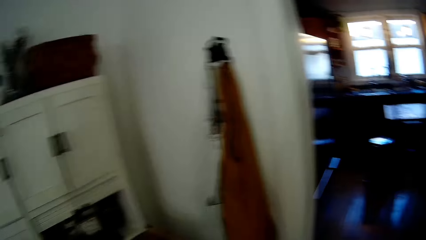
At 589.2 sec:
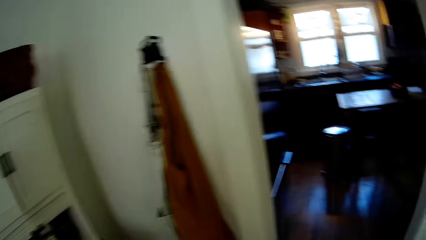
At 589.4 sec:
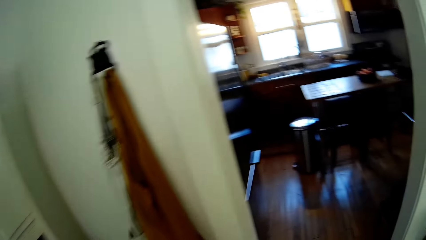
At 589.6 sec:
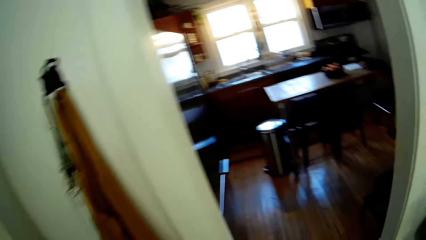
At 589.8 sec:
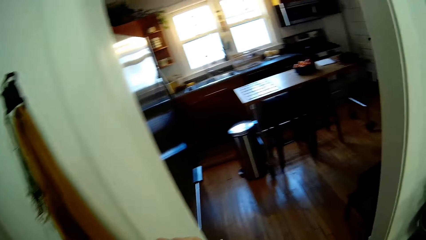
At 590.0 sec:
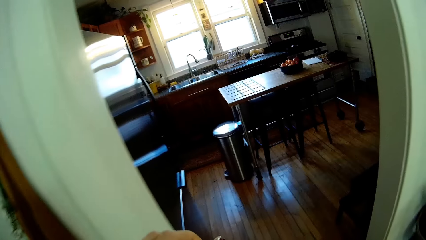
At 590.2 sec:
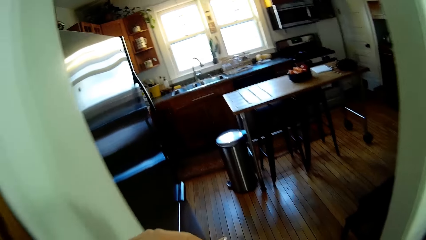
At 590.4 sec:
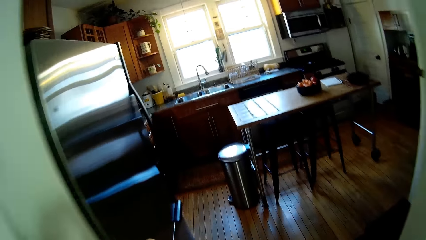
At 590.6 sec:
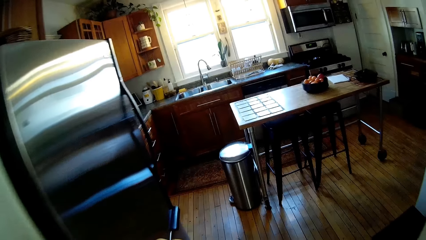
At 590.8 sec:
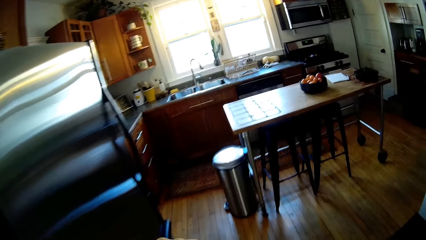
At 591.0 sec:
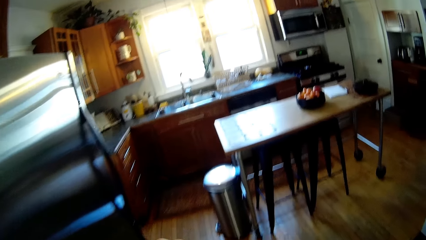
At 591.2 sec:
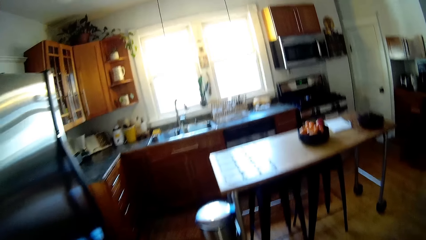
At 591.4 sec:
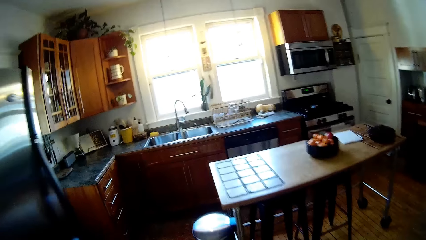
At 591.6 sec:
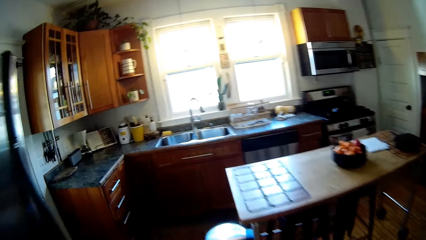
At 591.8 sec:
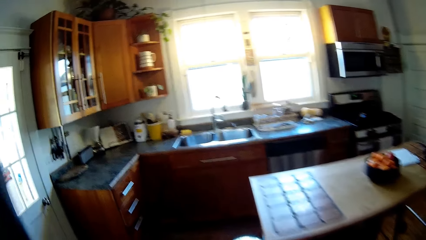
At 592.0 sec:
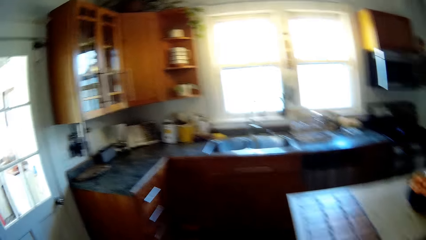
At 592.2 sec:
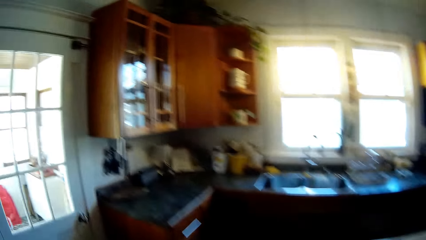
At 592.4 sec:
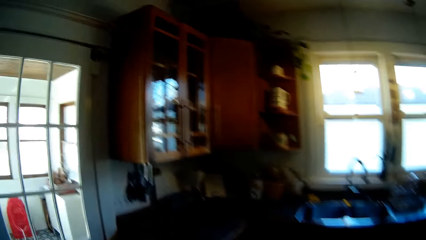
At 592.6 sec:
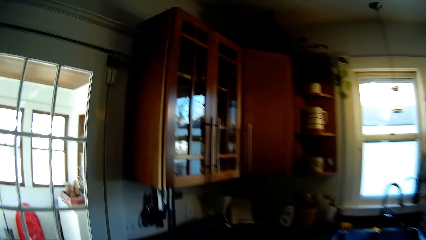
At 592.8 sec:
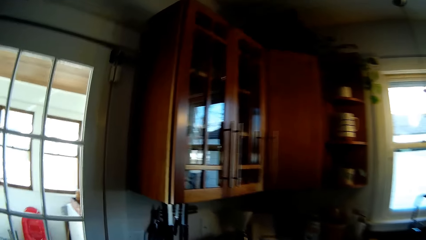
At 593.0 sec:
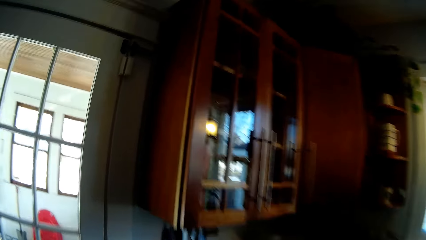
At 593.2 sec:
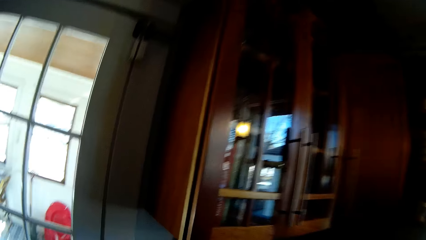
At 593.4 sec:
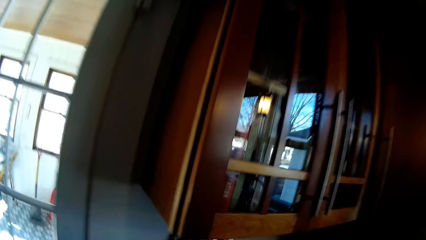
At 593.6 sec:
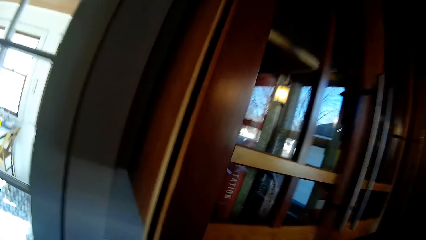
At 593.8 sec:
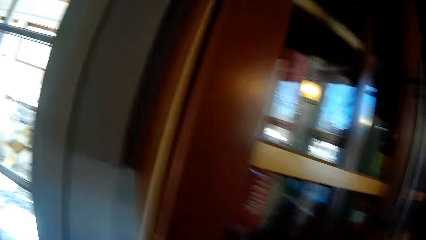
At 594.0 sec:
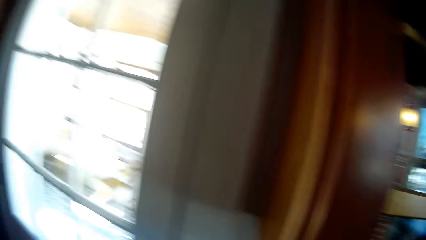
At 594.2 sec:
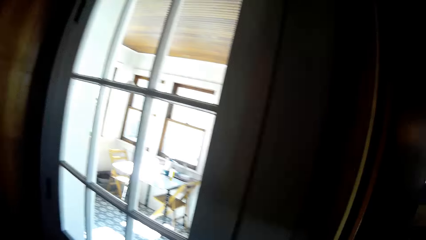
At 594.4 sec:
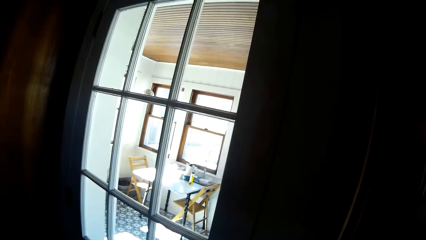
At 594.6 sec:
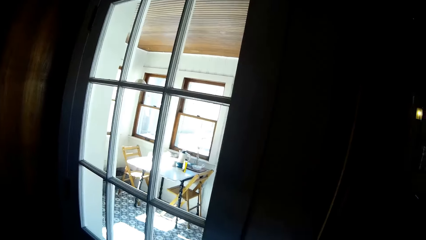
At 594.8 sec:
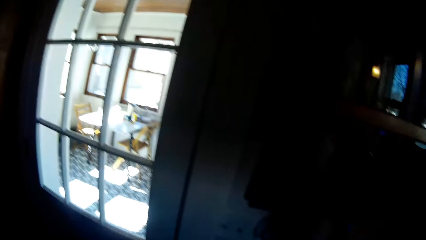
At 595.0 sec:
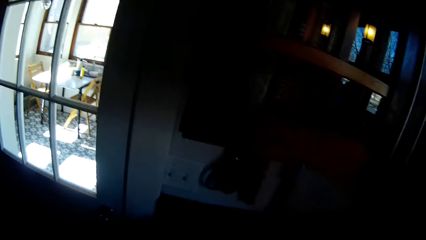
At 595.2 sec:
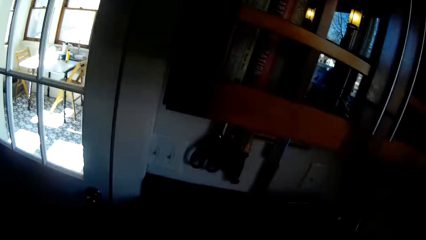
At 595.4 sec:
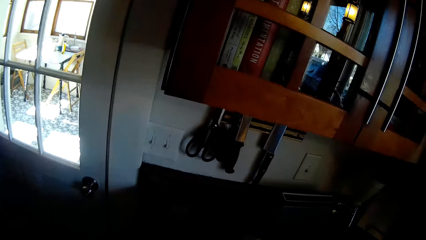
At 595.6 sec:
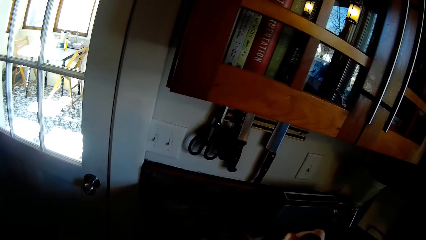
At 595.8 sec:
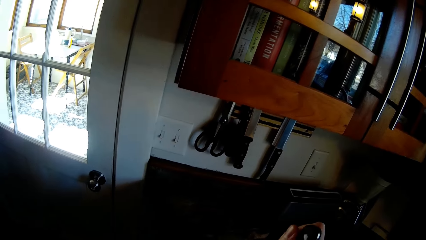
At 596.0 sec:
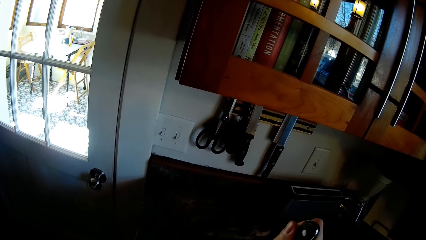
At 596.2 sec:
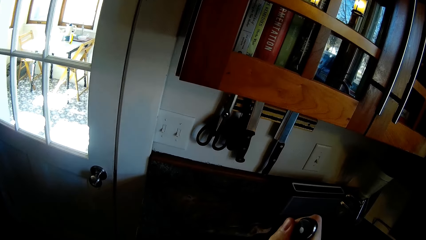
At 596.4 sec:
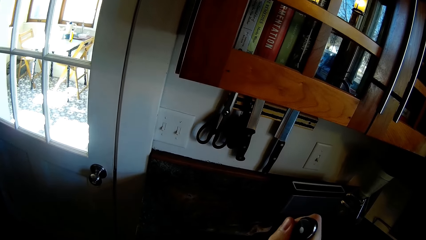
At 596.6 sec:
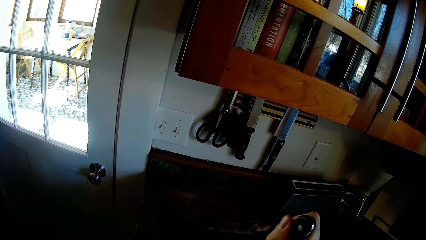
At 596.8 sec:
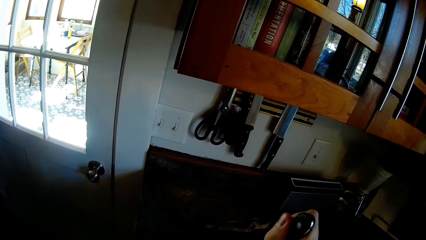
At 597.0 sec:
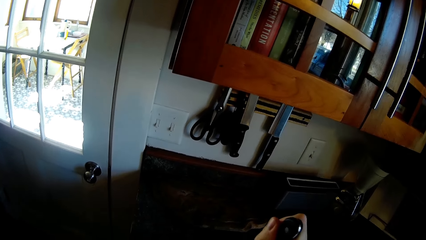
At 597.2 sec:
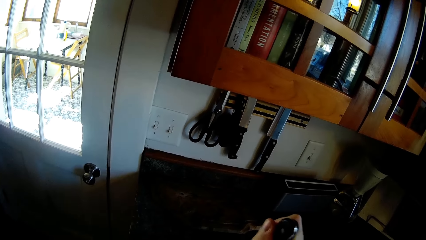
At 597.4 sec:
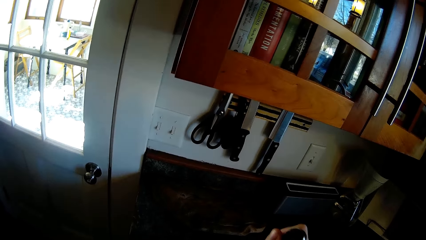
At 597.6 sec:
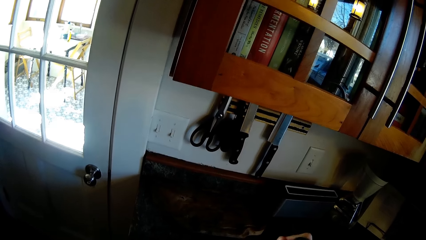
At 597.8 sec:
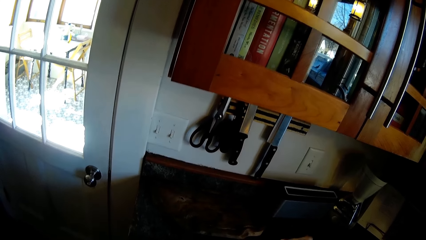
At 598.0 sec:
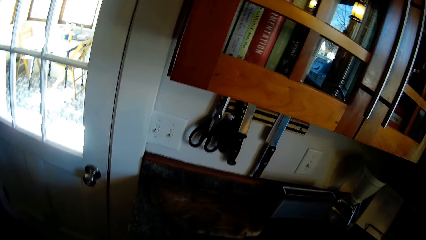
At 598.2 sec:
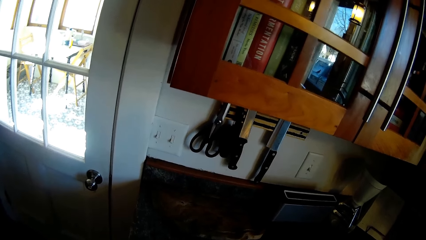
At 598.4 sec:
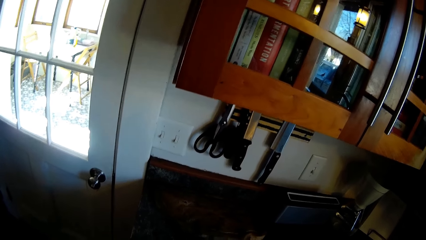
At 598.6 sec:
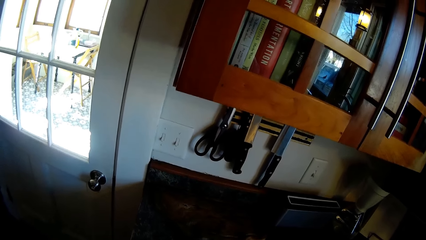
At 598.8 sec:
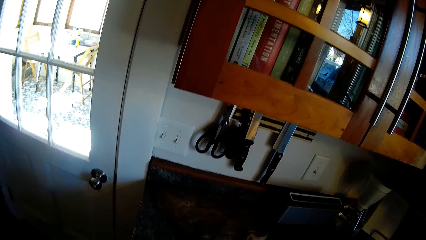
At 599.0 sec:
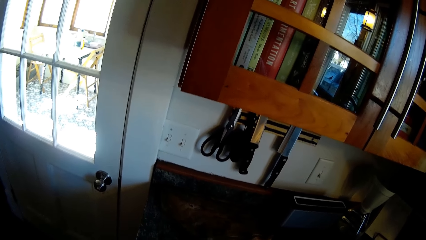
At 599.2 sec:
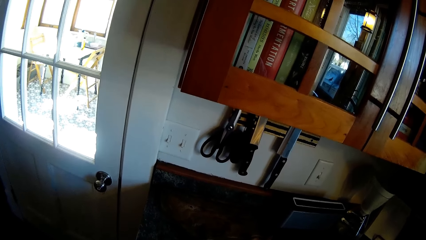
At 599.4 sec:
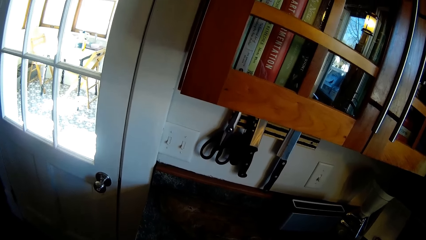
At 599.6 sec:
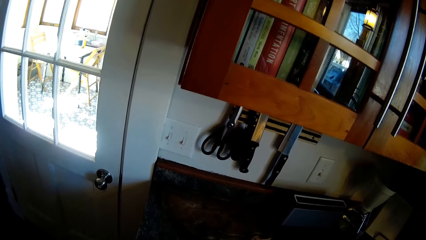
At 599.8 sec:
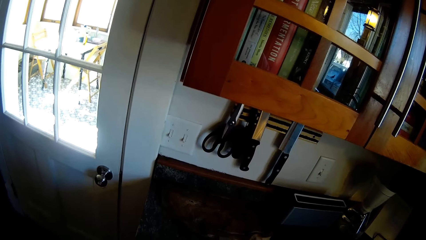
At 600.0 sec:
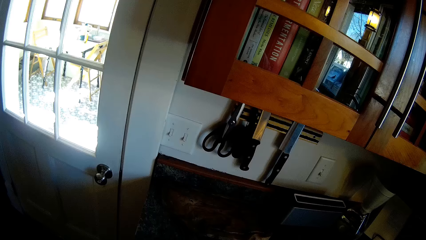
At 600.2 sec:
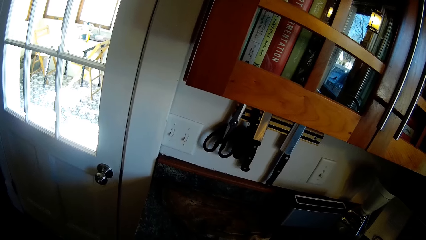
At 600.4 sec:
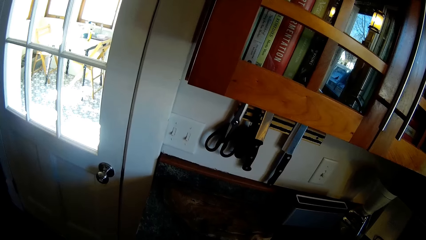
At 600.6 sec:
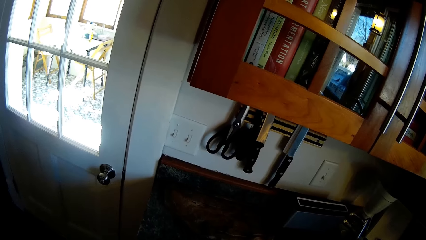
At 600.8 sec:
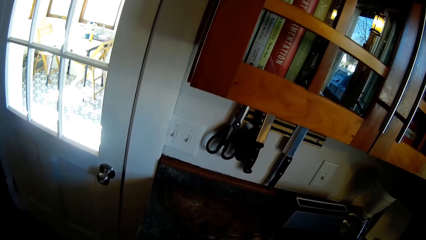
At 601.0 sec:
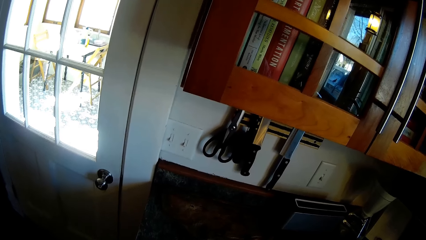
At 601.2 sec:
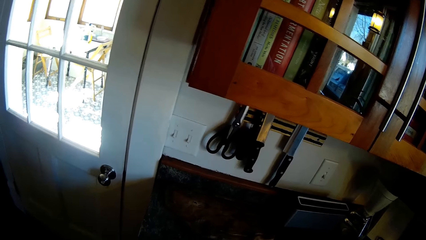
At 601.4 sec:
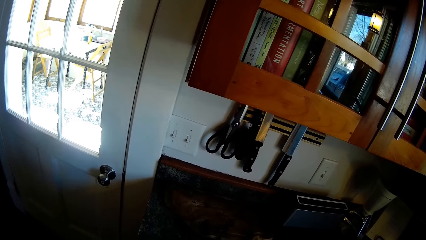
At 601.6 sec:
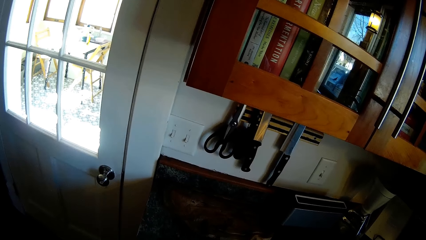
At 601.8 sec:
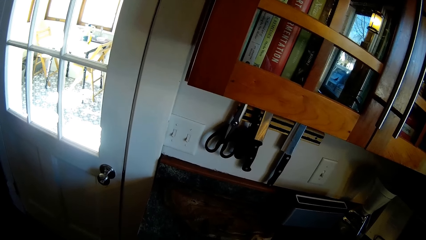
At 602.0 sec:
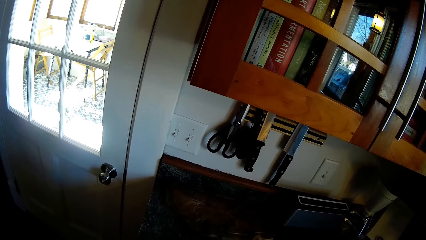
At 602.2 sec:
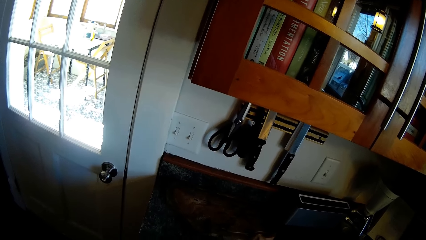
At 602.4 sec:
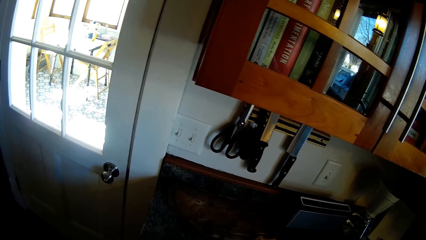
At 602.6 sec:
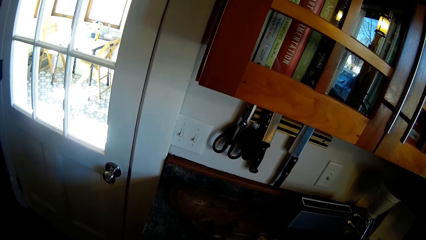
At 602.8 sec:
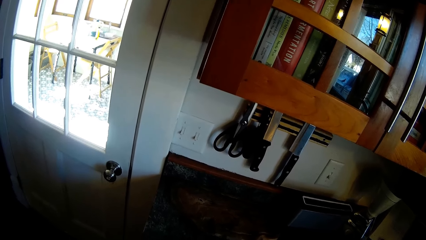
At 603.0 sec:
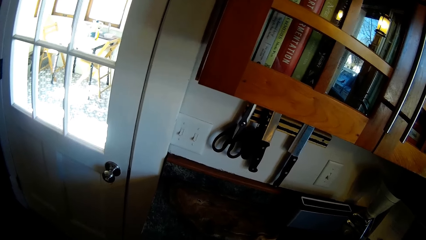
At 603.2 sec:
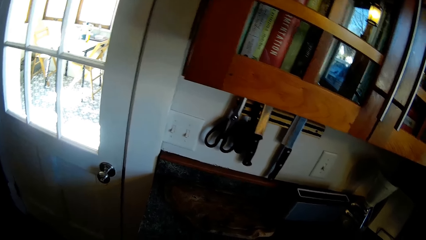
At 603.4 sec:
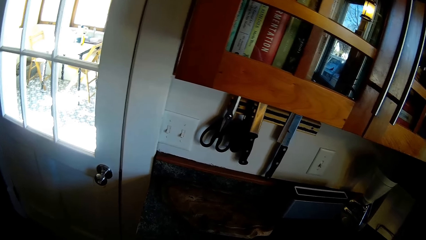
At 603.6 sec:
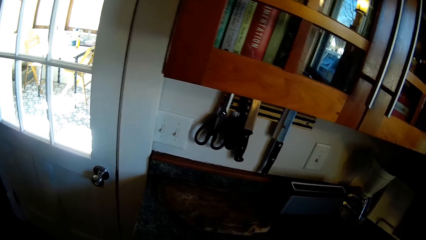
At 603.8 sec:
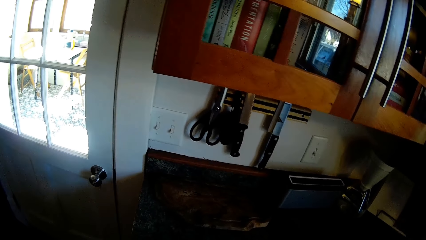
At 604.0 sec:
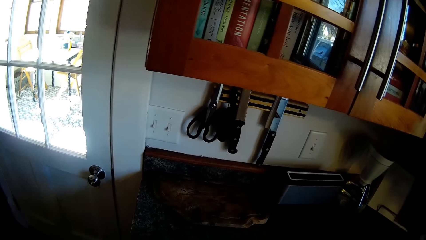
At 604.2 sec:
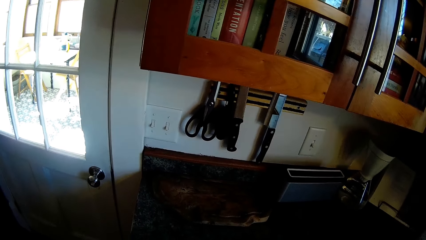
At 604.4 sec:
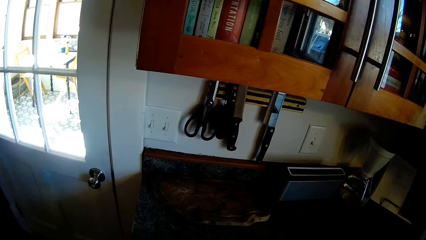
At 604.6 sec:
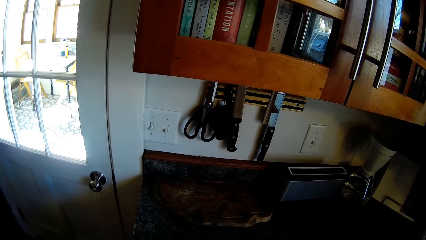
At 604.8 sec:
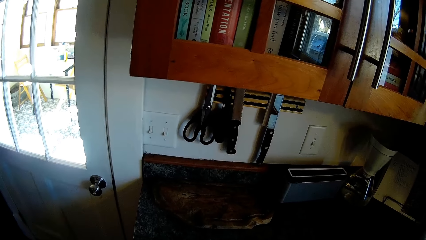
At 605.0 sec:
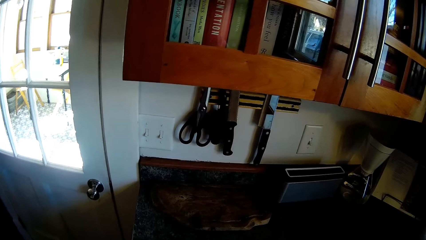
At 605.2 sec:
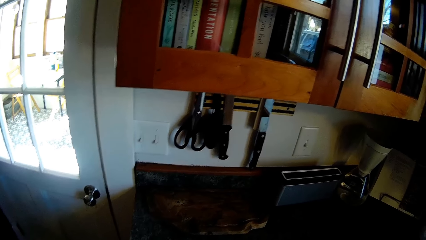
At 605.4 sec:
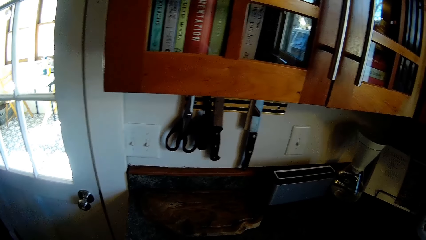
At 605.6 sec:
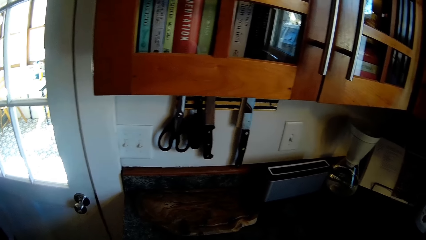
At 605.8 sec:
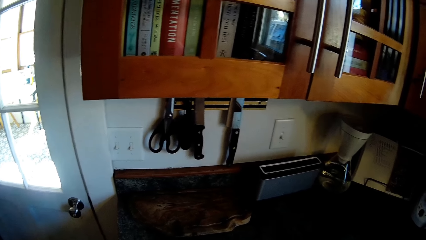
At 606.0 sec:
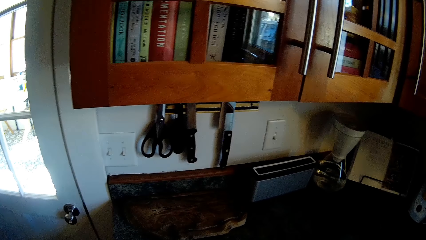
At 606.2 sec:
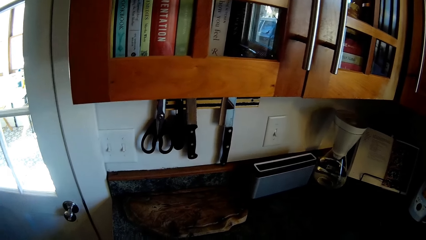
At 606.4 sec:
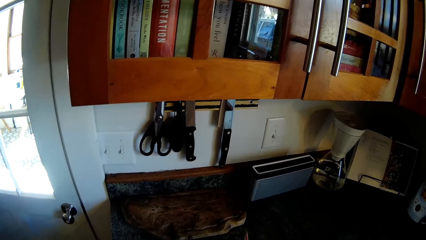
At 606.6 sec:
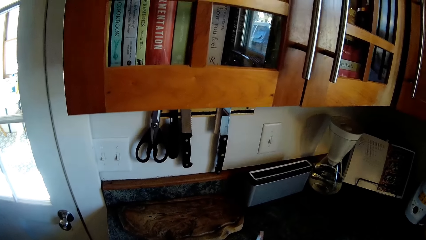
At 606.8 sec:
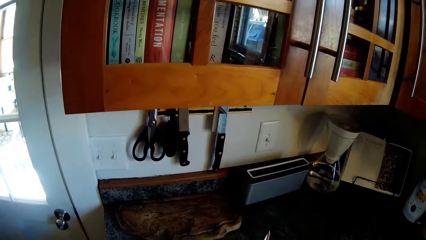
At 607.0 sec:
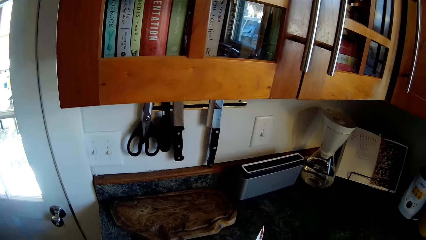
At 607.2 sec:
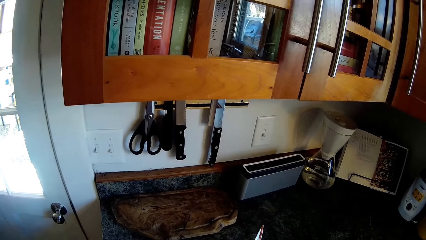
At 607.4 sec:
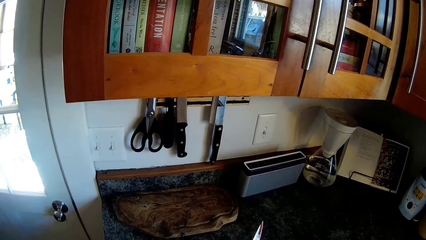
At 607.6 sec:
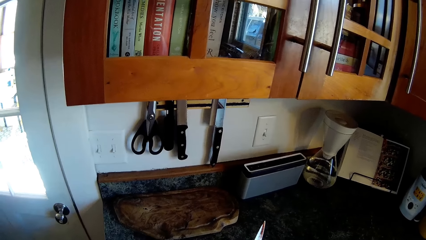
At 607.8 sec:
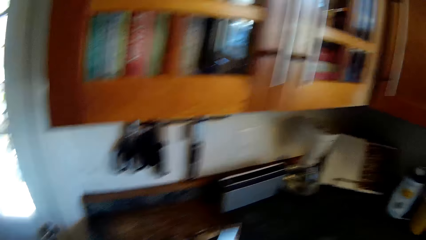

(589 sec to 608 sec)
The camera wearer walks into the kitchen. She holds a knife on a kitchen countertop with her right hand. The man talks to the camera wearer.
